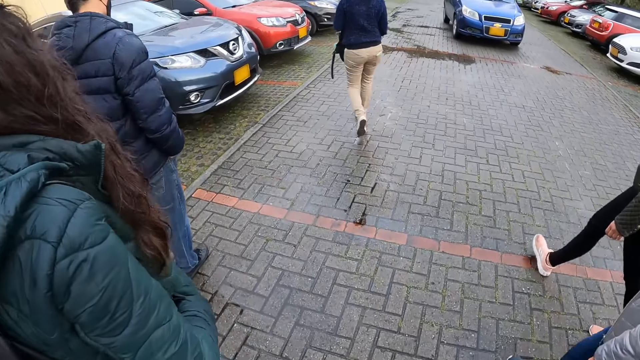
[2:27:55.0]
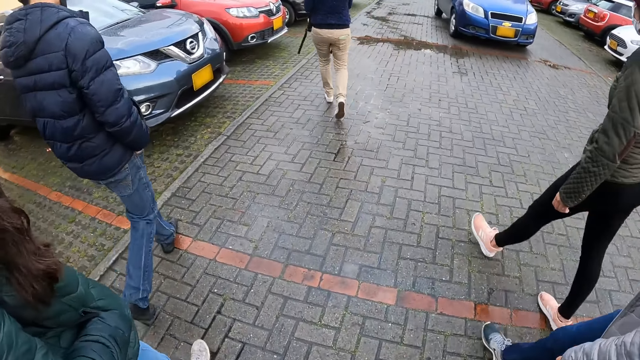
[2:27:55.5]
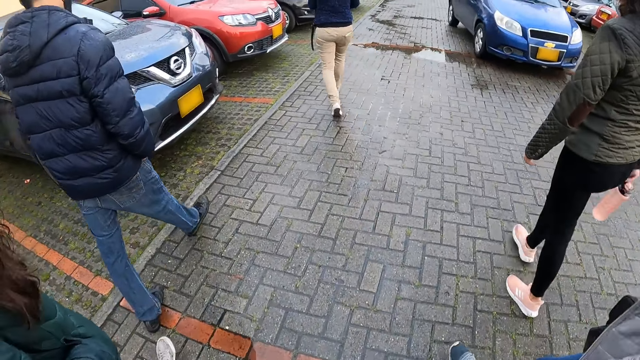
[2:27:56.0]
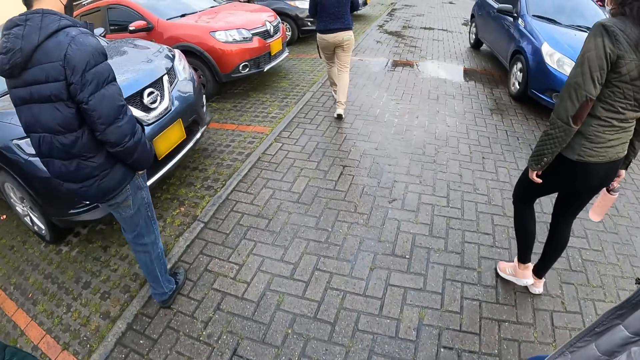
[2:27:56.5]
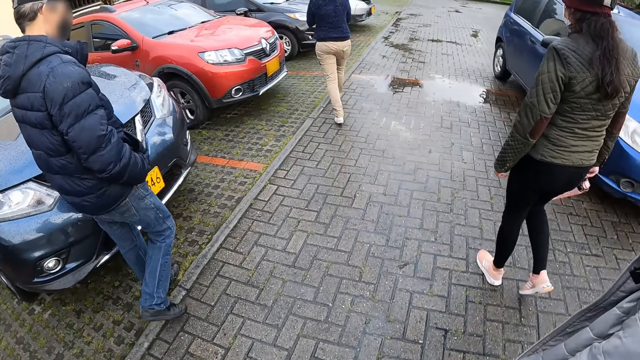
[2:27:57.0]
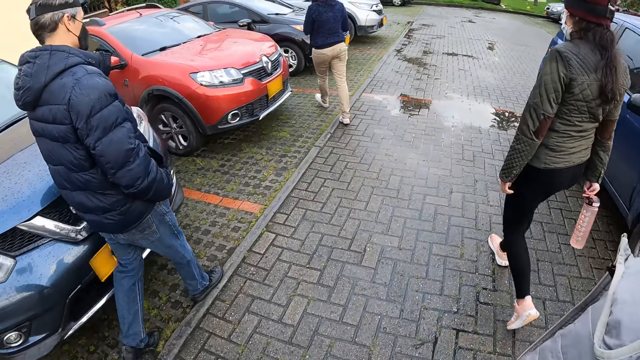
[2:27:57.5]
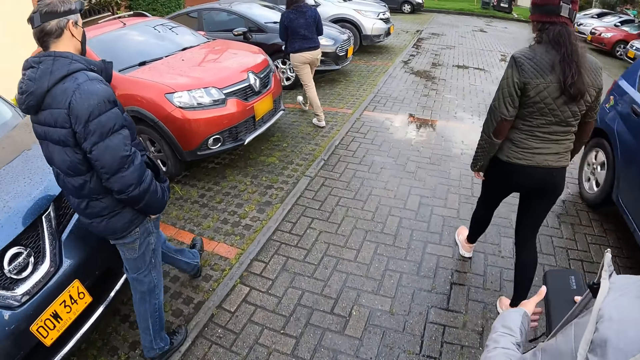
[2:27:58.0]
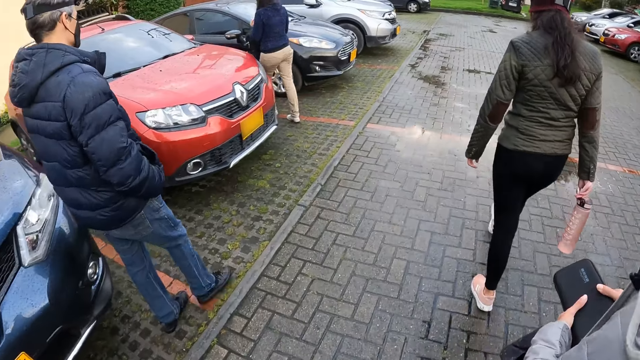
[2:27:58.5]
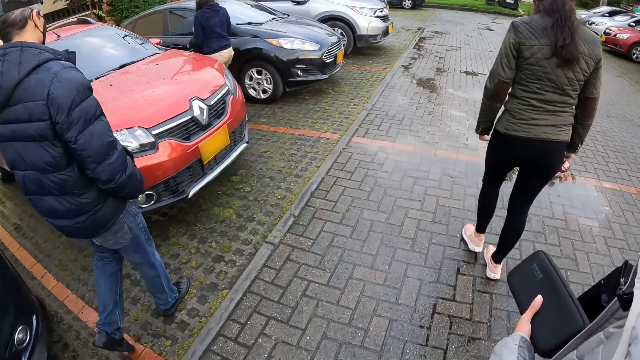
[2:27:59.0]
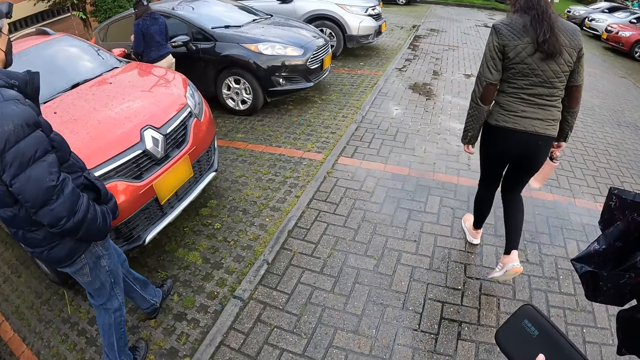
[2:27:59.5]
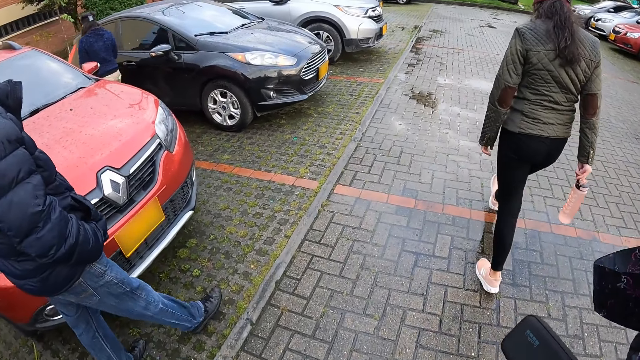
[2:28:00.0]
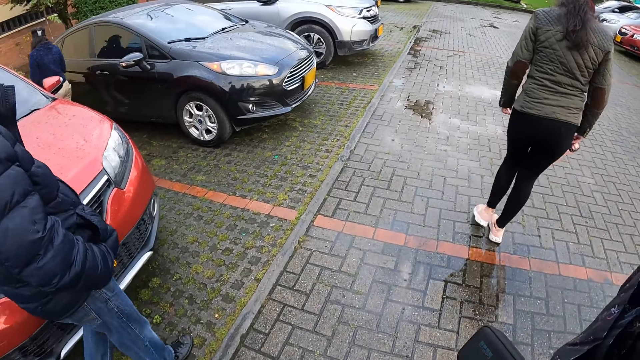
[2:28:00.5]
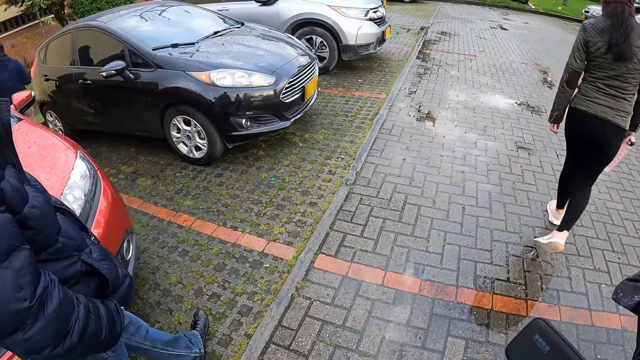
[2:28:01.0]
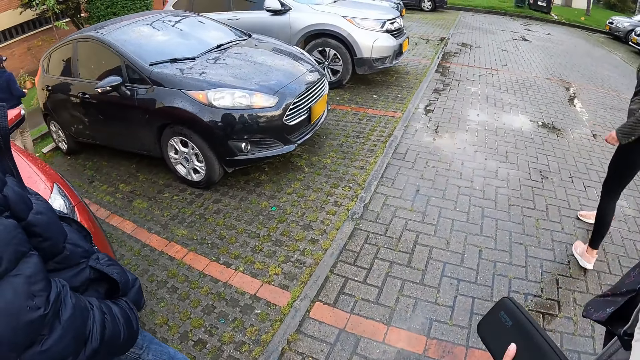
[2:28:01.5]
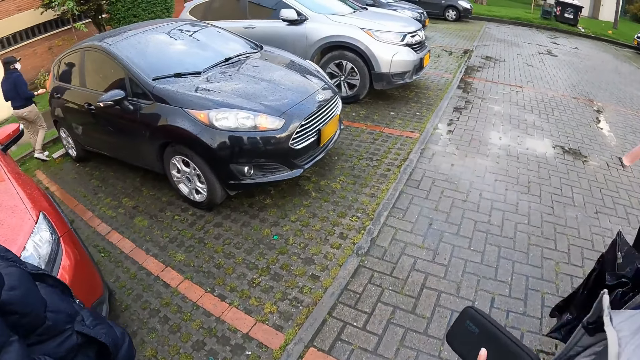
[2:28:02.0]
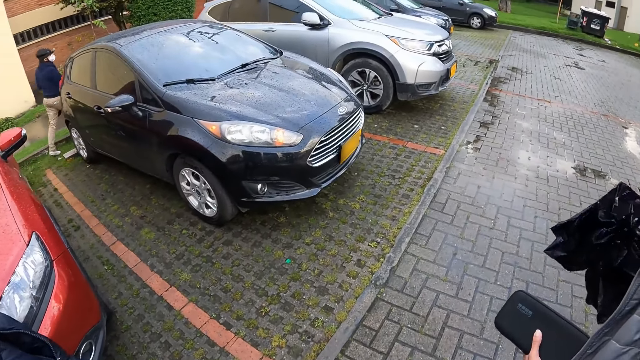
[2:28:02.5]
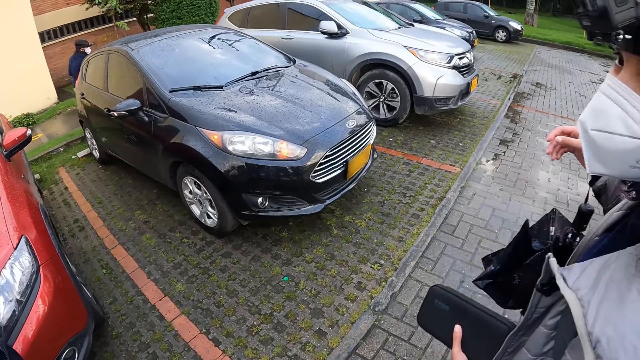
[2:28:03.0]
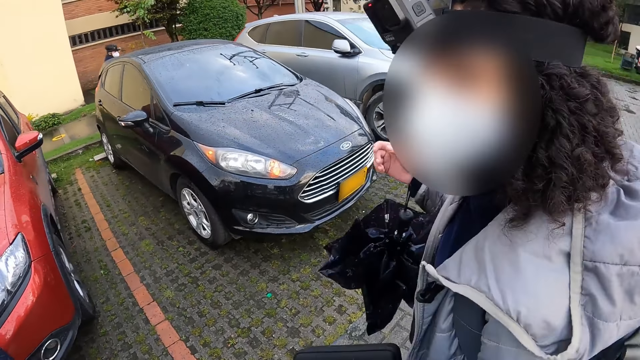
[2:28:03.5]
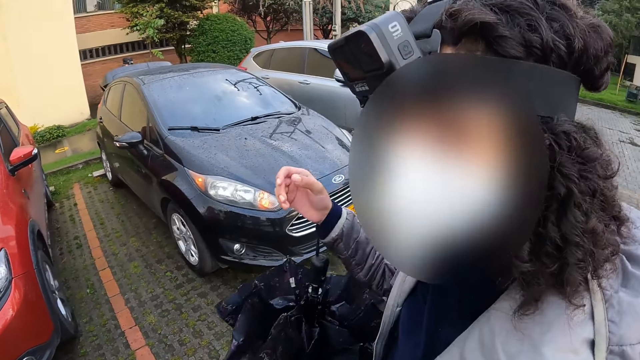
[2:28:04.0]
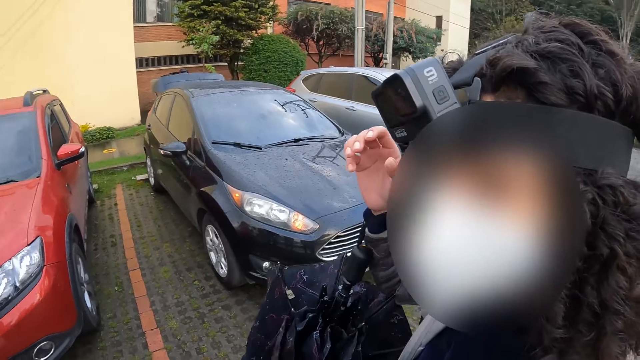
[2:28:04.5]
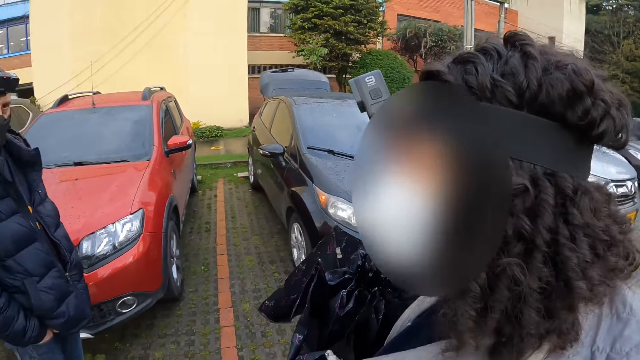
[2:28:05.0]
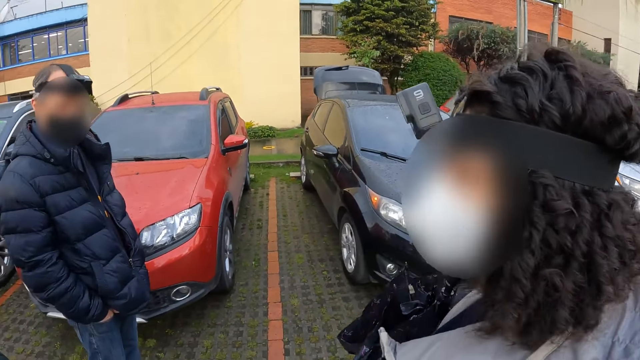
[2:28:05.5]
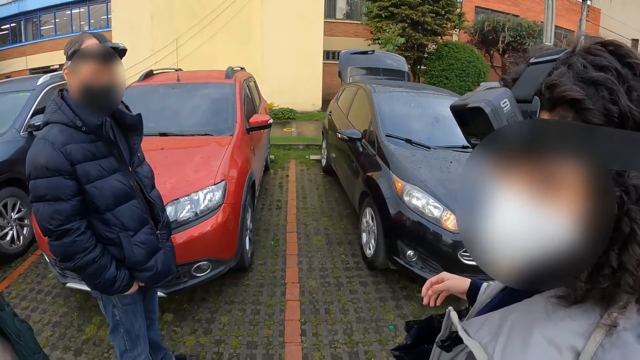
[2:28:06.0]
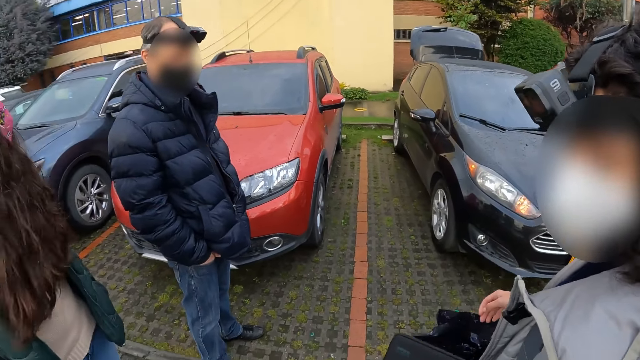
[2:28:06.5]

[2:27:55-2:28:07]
A car drives past the camera wearer. A woman opens a boot of the car with her right hand. The camera wearer converses with another woman. The other woman holds an umbrella.

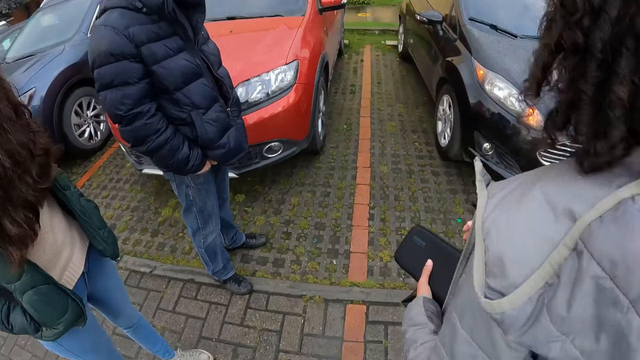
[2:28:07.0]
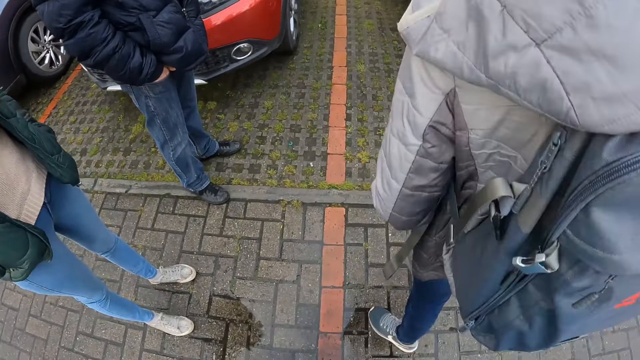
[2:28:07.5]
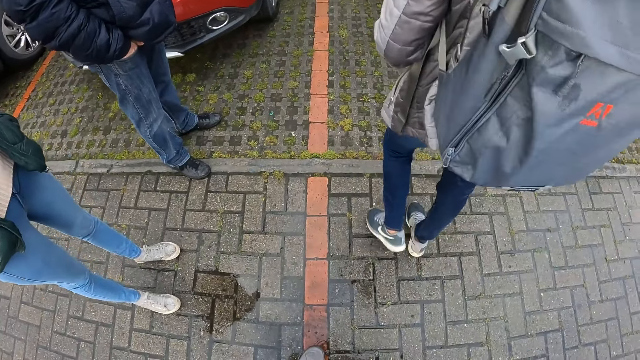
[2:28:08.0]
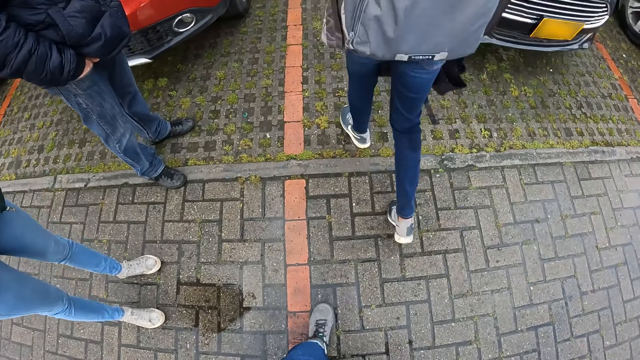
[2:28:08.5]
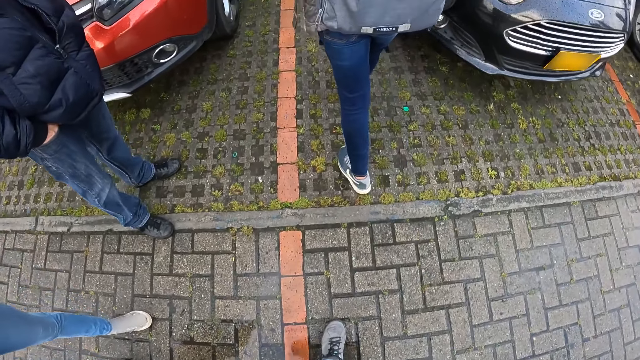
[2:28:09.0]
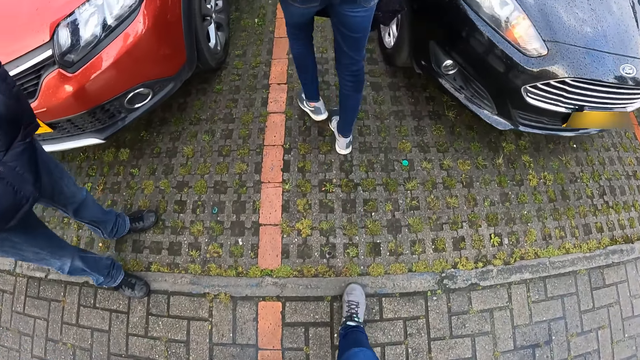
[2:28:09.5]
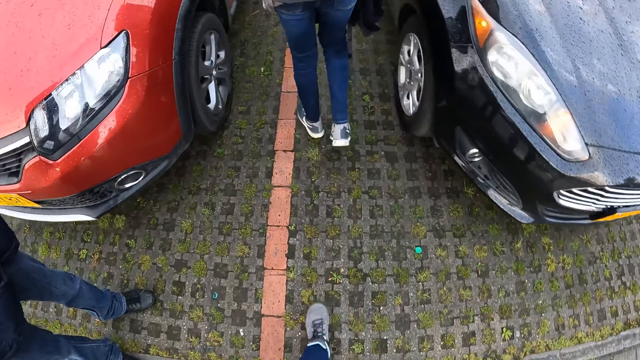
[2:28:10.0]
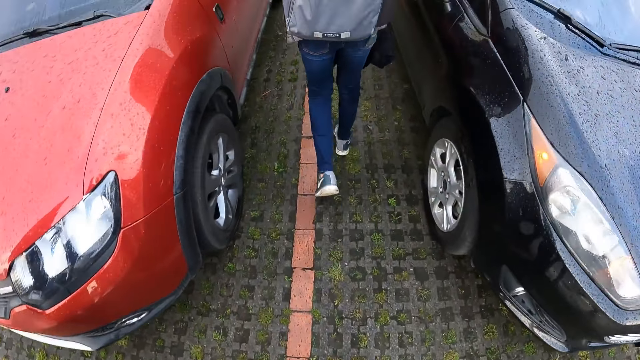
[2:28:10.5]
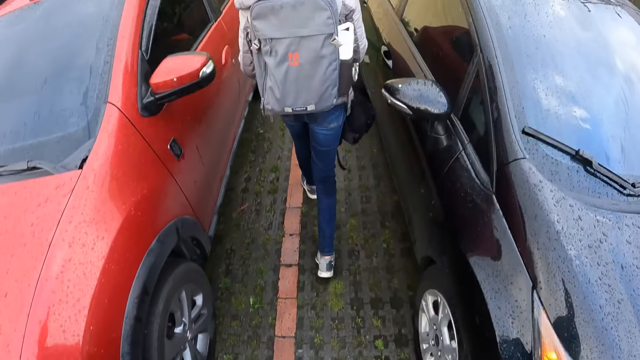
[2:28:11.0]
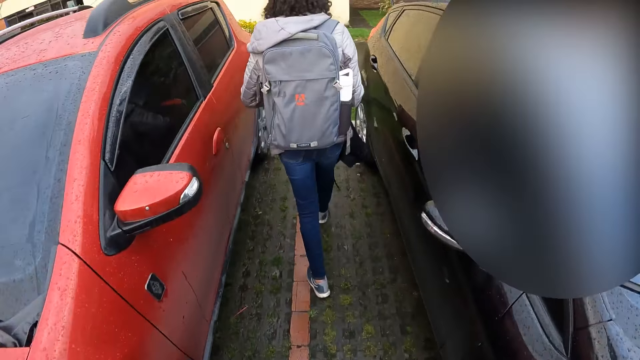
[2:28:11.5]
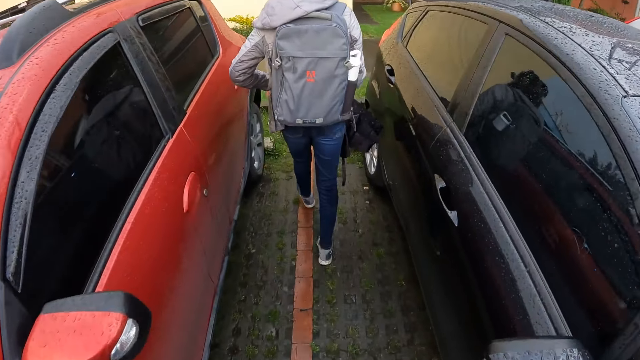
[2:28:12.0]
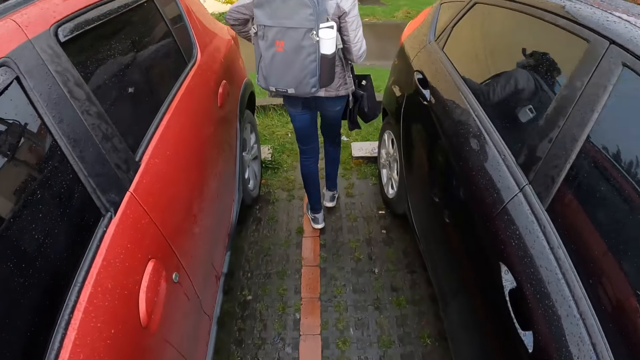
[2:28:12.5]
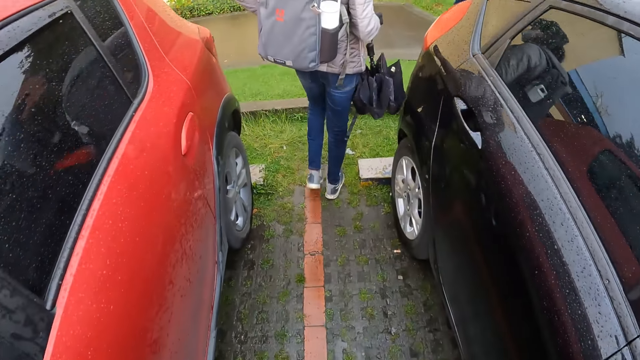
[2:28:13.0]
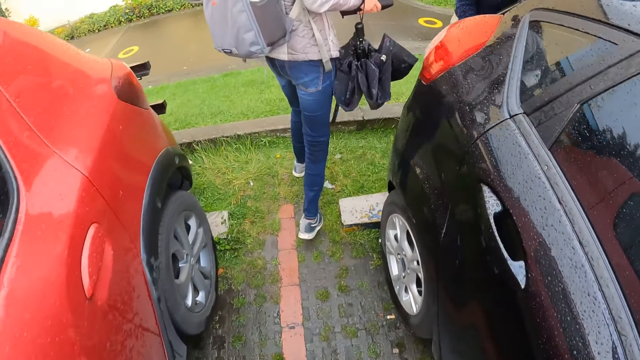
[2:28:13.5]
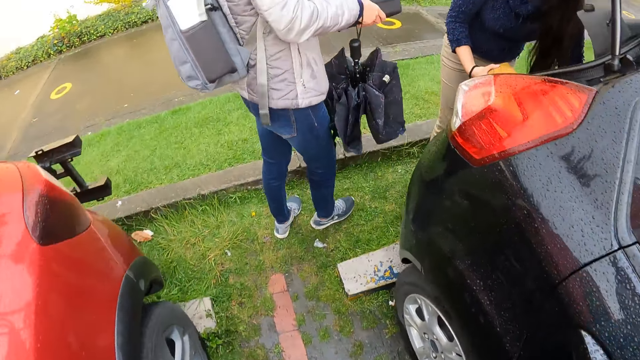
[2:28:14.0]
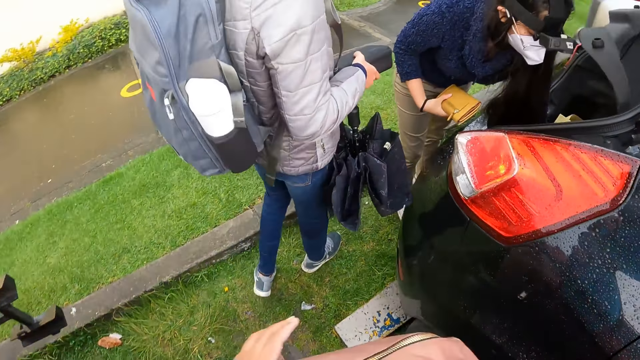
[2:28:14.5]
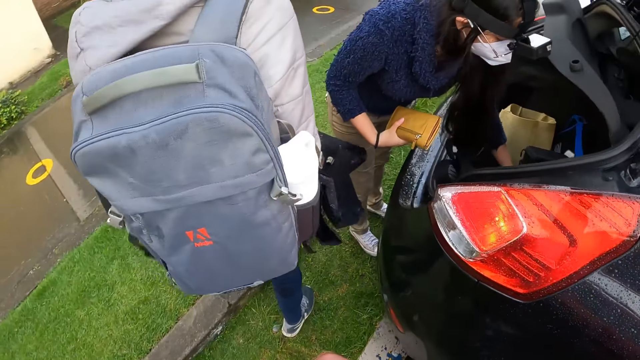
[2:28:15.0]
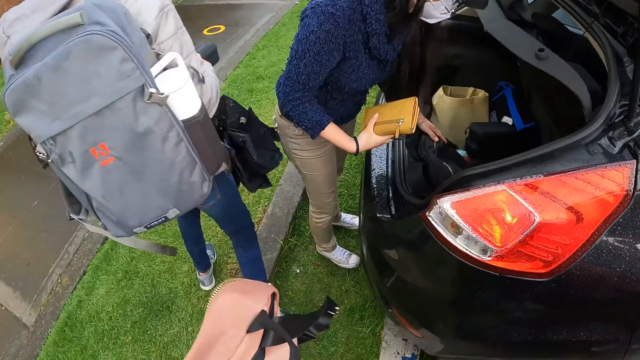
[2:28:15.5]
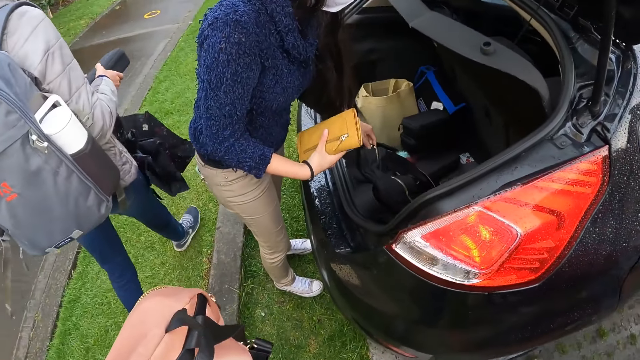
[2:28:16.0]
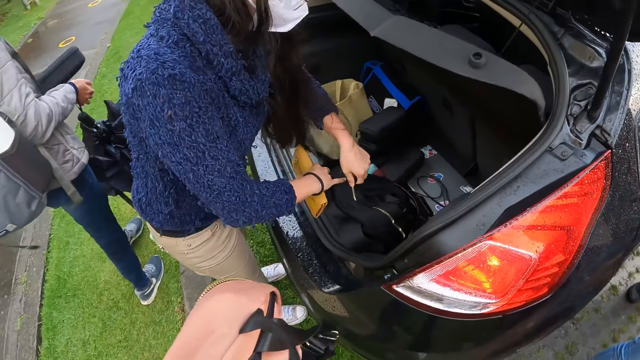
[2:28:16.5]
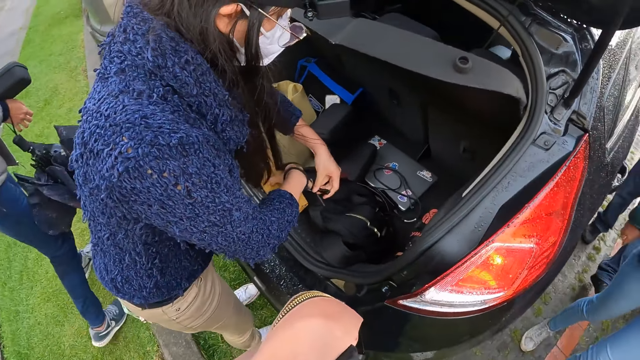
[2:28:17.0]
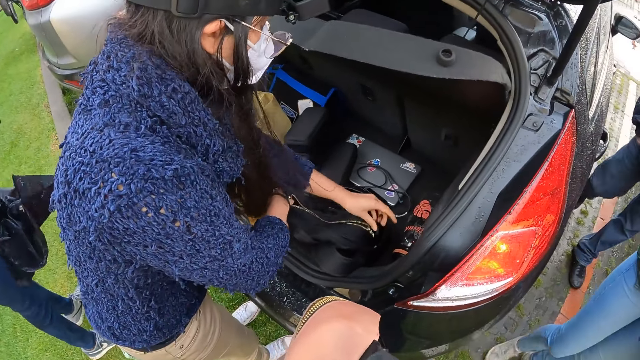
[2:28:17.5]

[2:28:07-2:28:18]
The camera wearer walks towards the car boot. They hold a backpack. A woman opens the bag in the boot with her left hand.
